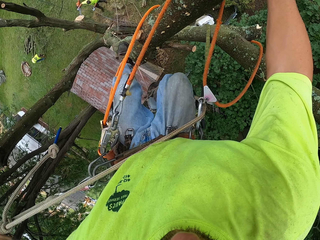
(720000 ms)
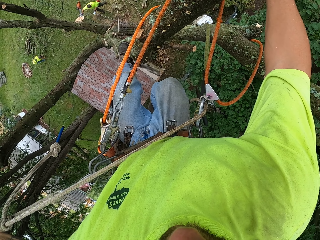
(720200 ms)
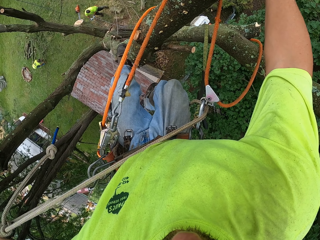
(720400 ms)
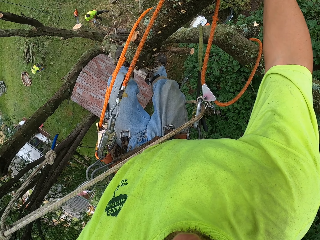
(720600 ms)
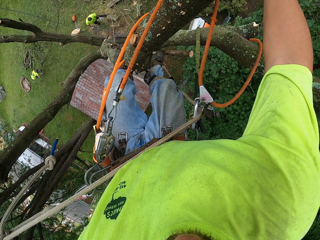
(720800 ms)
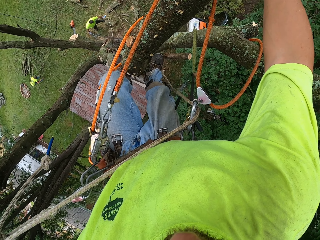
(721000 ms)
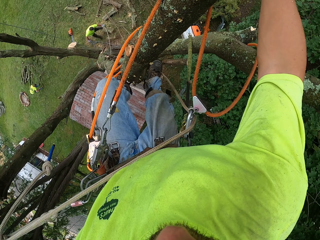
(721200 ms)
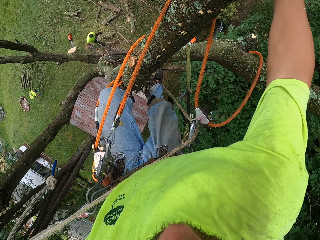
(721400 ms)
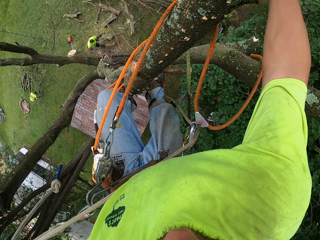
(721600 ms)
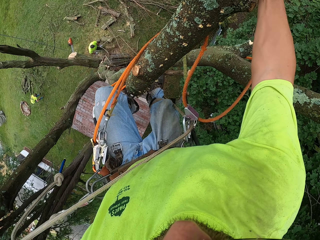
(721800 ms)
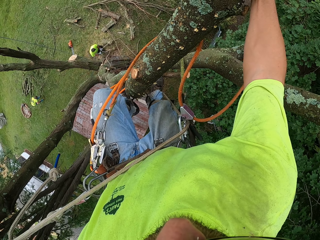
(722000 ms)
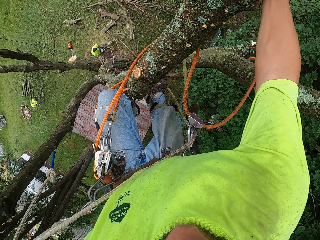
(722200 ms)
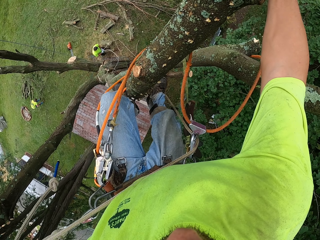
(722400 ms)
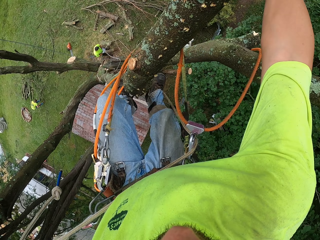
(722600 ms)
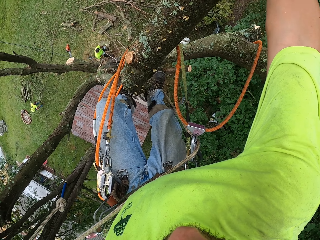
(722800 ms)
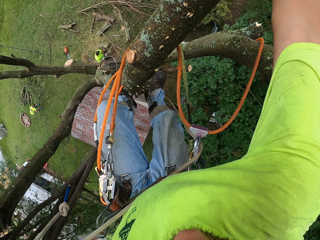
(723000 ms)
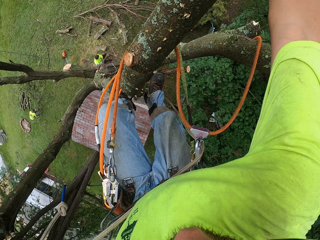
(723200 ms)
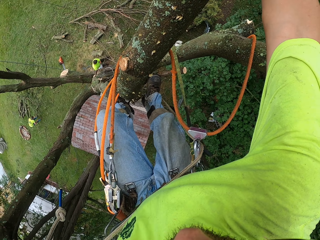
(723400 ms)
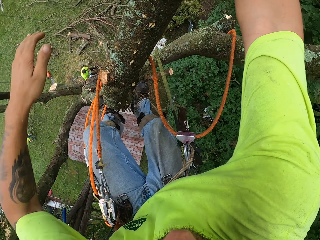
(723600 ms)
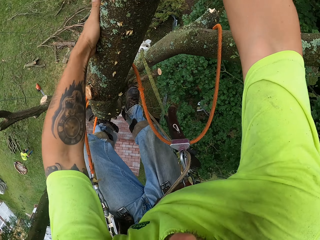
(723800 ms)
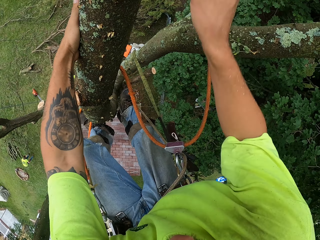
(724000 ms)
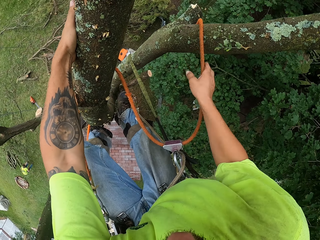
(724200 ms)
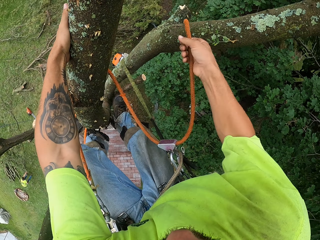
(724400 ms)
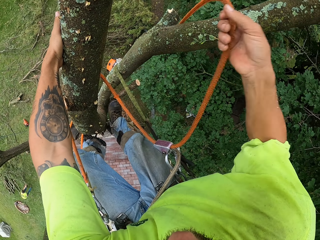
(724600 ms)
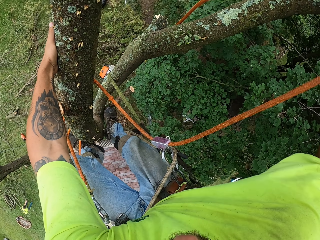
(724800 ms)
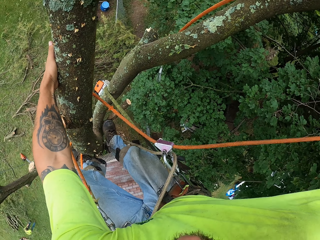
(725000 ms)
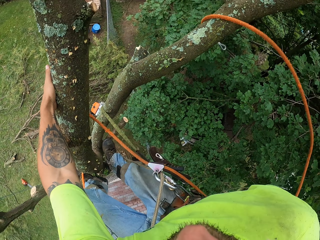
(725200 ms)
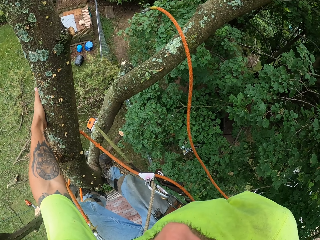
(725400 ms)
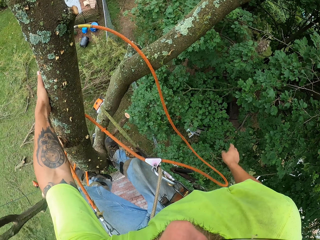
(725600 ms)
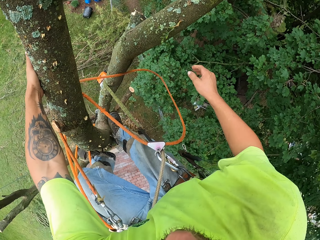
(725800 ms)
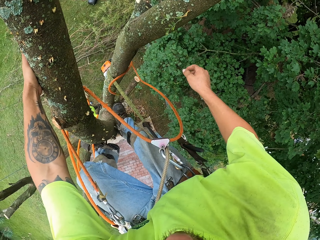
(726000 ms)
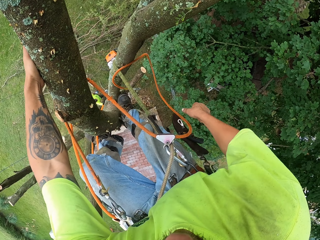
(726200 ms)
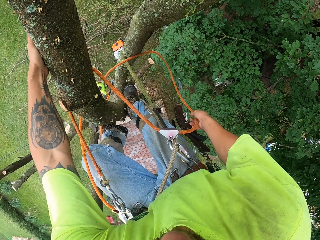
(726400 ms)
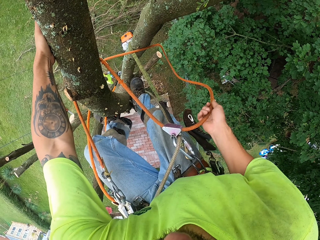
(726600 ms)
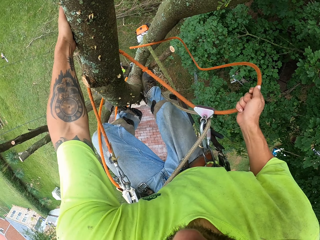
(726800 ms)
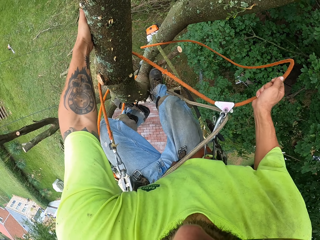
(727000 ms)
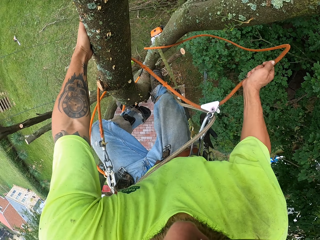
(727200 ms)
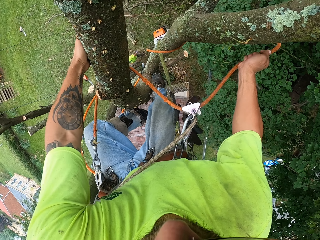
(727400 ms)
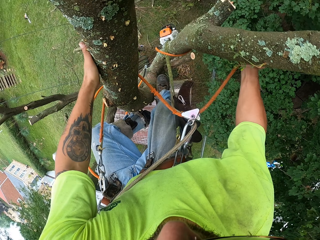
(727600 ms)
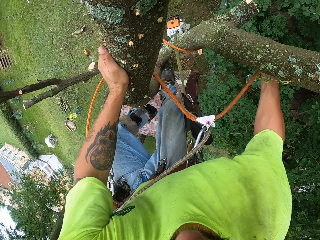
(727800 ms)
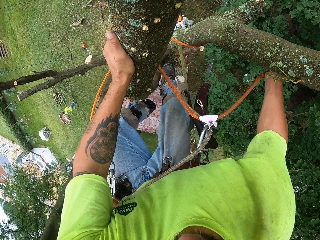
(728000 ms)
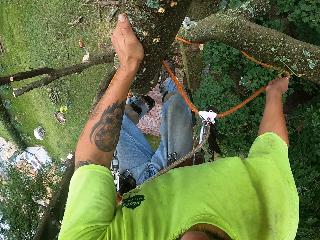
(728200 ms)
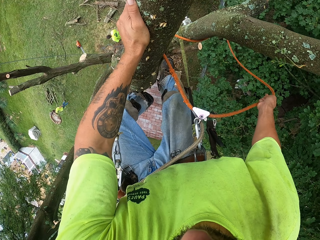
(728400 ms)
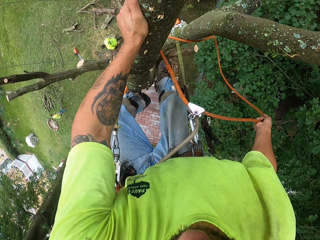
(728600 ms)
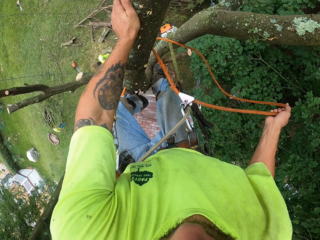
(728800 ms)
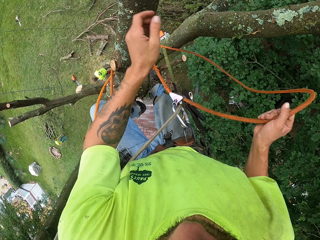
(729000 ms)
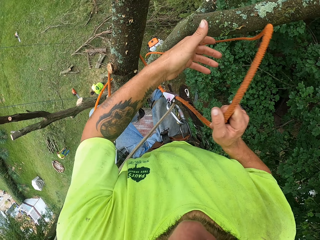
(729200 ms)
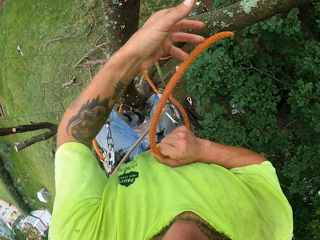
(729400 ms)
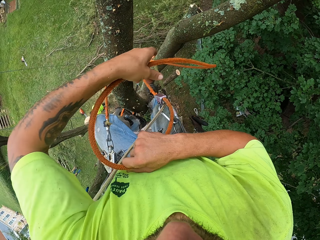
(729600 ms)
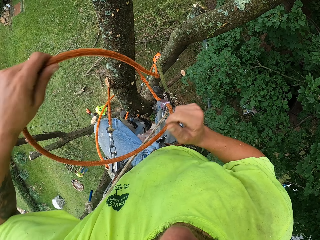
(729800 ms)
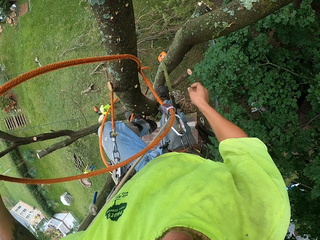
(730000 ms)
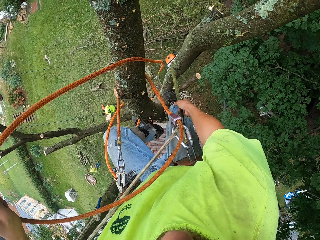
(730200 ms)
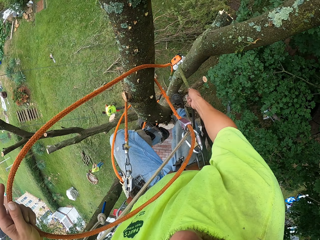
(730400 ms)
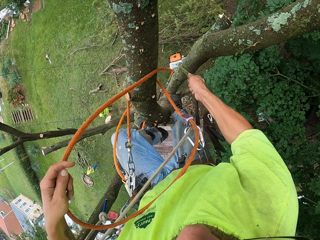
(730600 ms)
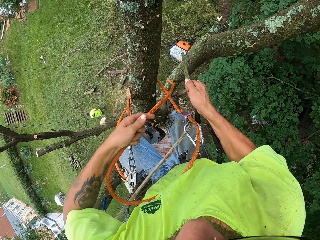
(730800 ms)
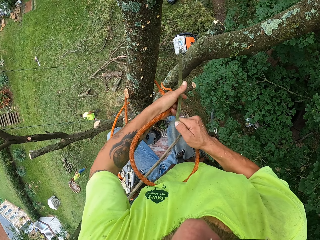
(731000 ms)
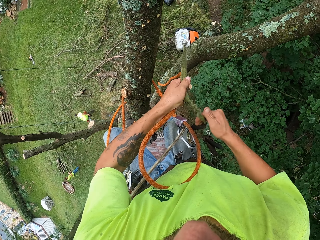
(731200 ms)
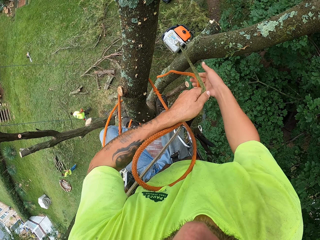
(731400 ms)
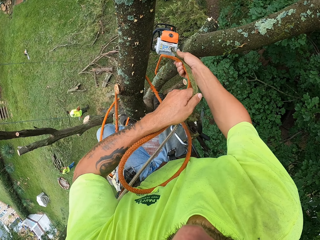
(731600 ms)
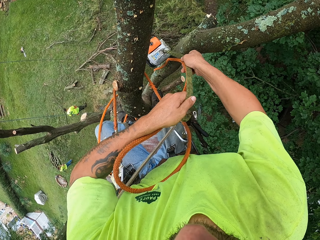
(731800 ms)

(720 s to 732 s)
The camera wearer holds the tree with his left hand. He repositions the climbing rope with his right hand. He pulls the rope. He repositions the chain saw with both hands.

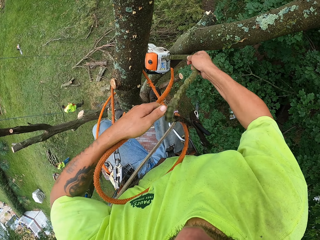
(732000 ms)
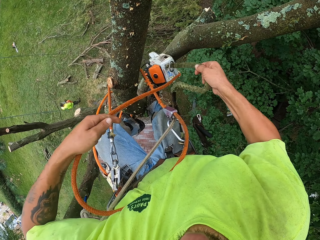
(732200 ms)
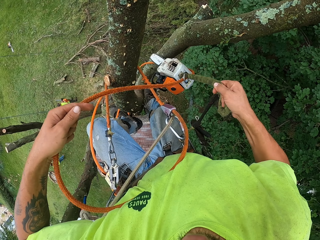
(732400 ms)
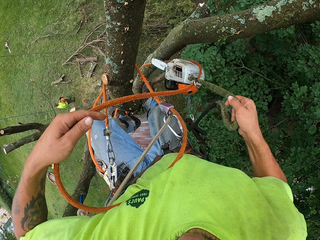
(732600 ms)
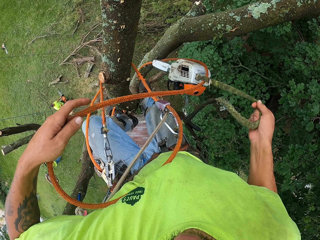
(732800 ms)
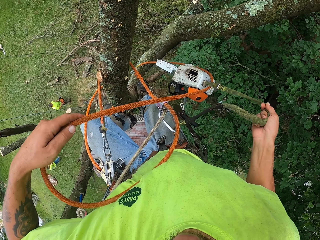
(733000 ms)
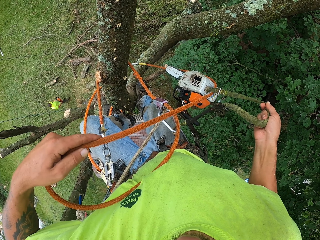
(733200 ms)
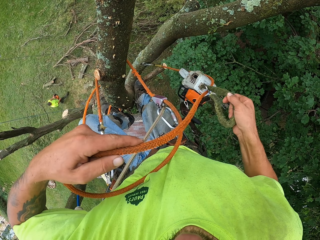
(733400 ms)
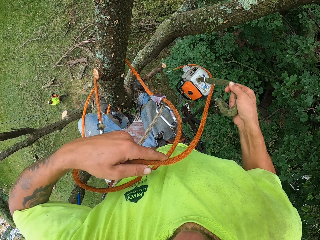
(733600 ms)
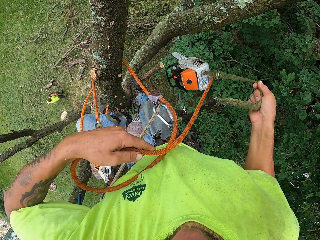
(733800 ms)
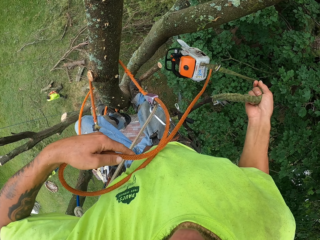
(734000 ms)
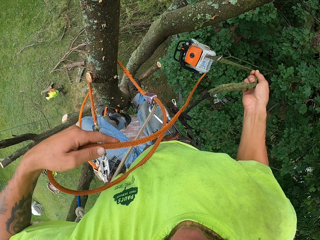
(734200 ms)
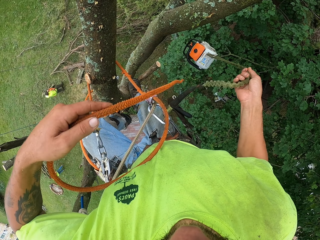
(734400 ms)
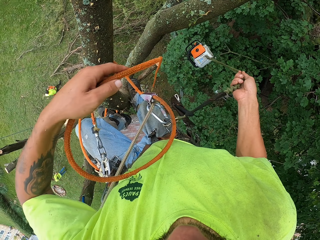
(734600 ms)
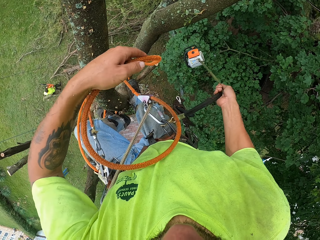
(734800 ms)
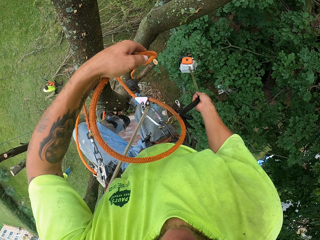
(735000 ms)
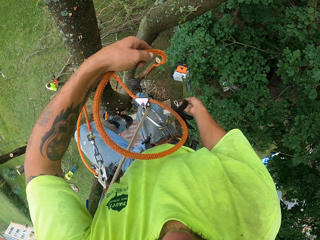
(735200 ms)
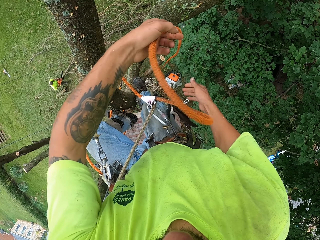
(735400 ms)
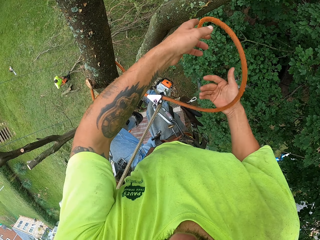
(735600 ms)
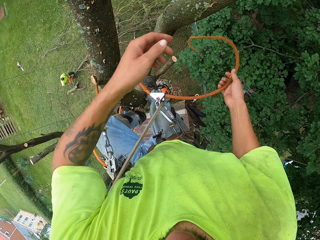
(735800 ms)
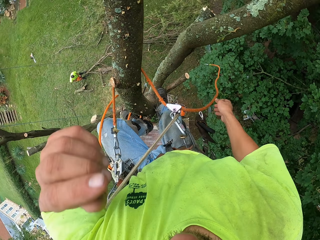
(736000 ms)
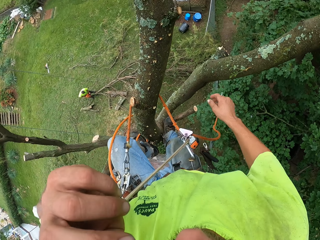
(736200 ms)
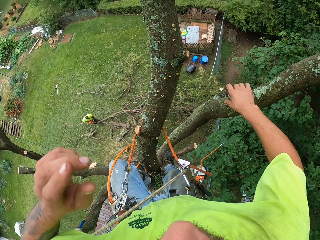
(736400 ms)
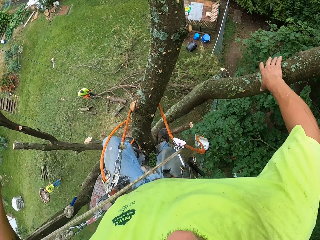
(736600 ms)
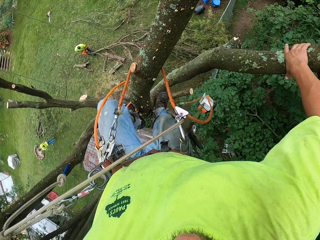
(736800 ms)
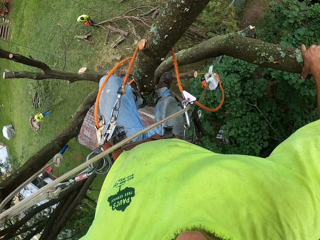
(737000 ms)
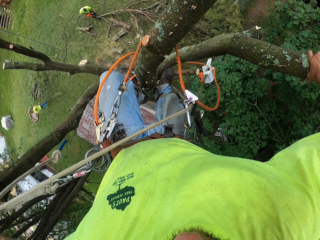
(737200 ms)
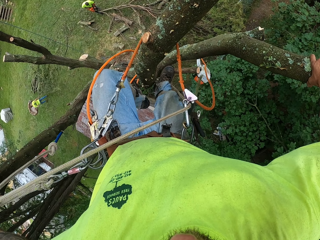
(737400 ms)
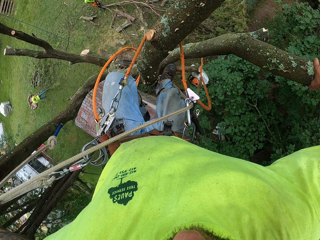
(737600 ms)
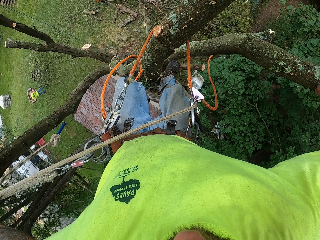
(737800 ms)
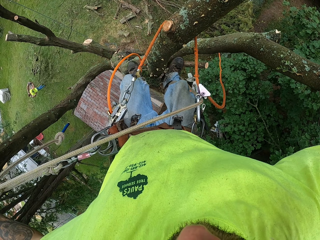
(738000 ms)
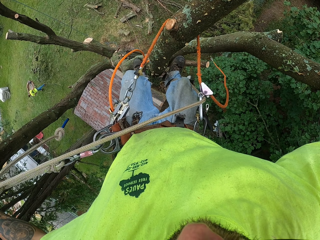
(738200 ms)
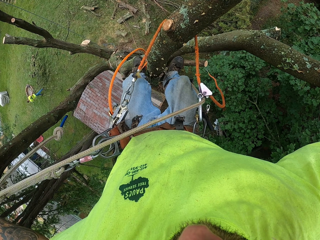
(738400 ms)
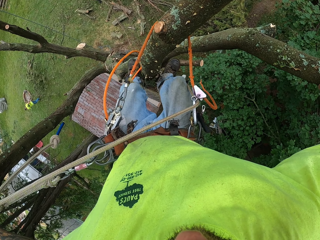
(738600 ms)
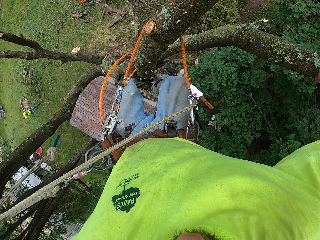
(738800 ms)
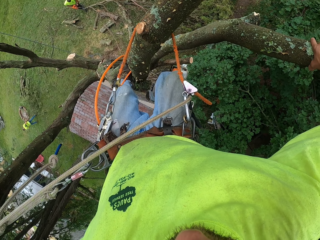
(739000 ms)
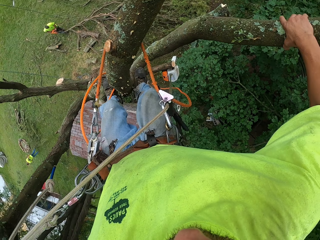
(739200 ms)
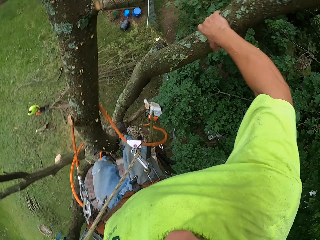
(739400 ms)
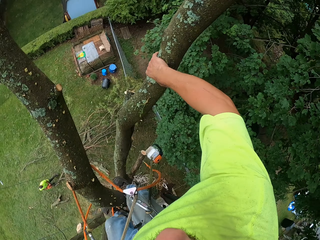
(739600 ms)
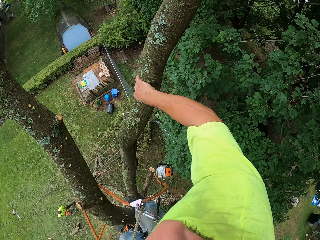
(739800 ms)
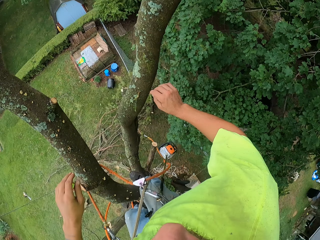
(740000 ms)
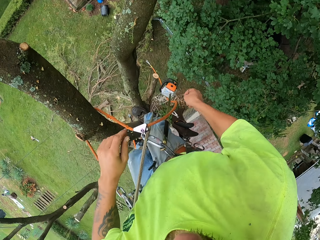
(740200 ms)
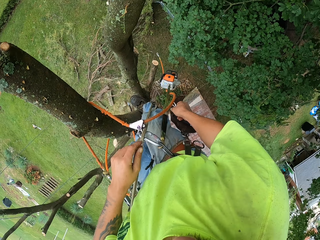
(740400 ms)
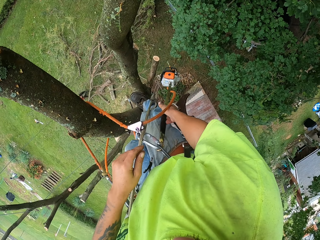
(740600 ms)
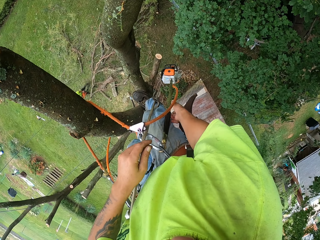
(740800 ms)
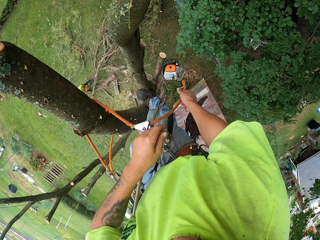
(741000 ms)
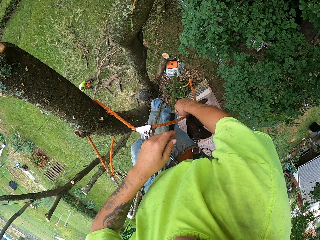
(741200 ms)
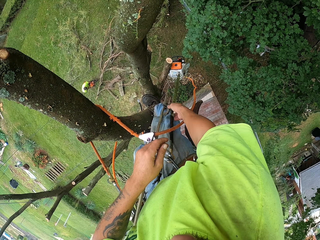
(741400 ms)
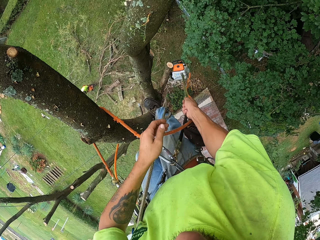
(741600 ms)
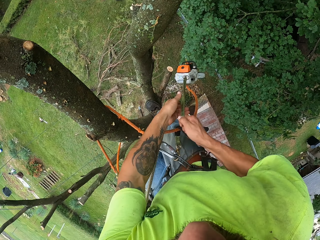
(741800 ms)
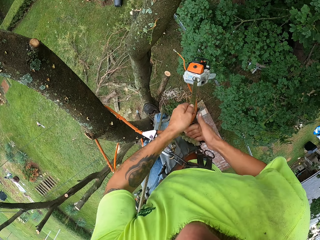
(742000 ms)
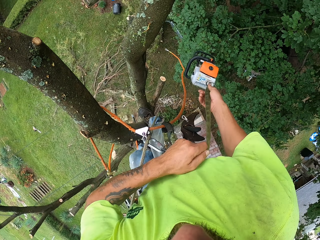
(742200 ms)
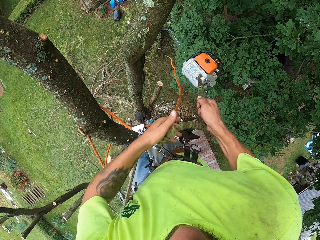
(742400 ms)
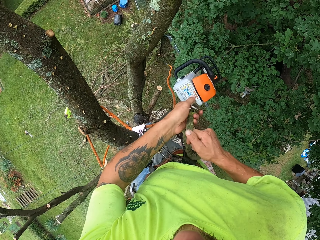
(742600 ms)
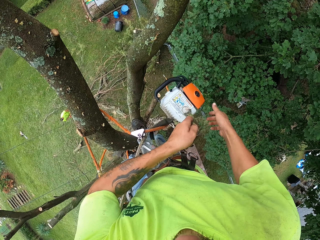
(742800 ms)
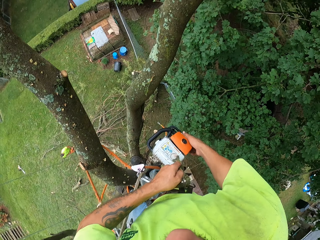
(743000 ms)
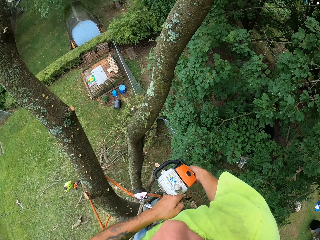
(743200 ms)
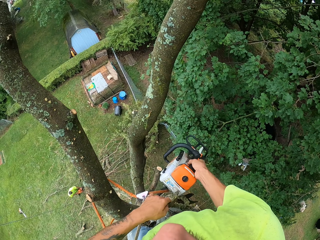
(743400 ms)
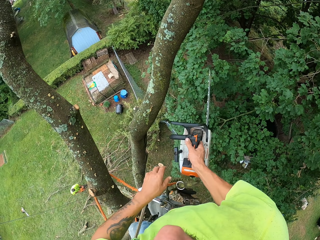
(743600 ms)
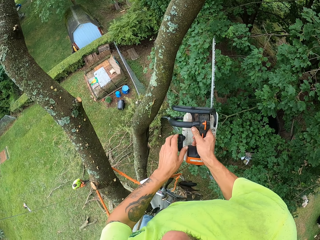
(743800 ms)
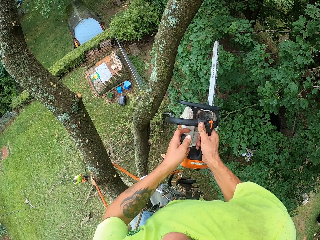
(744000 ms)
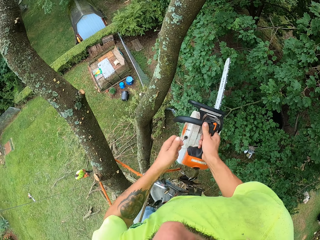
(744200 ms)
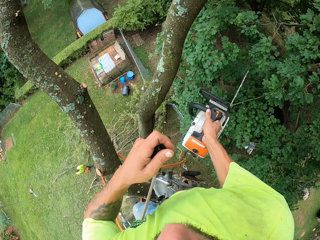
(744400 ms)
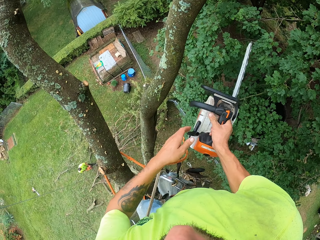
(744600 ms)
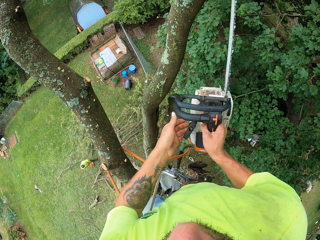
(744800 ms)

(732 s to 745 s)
The camera wearer pulls the power saw or chain saw. He drops the power saw. He holds the tree. He pulls the chain saw on the tree with the rope in his hands. He holds the chain saw with his right hand. He kick starts the chain saw with both hands.
